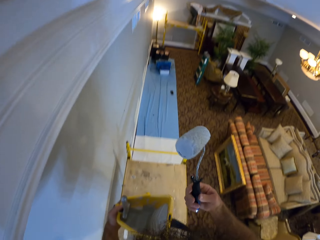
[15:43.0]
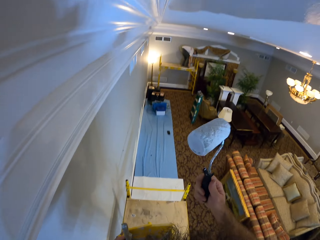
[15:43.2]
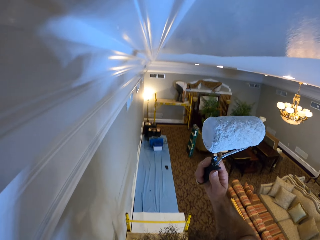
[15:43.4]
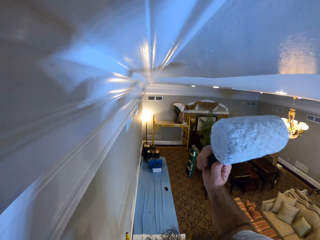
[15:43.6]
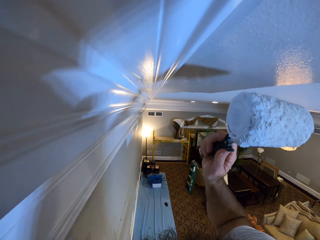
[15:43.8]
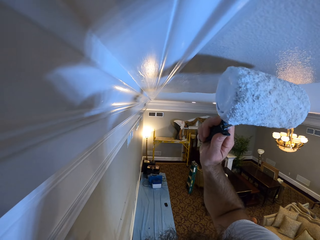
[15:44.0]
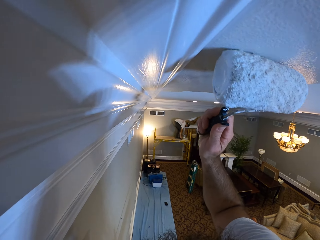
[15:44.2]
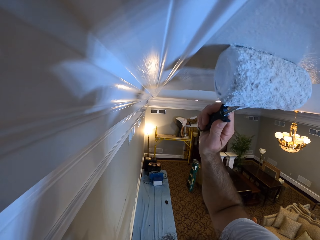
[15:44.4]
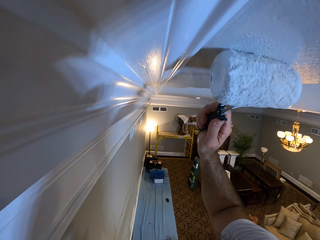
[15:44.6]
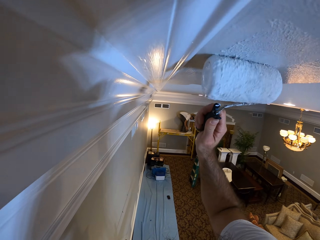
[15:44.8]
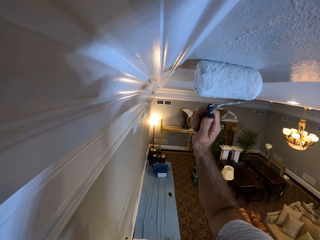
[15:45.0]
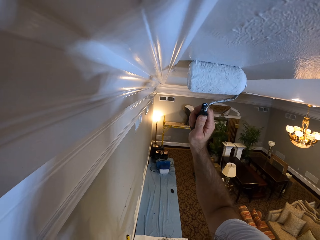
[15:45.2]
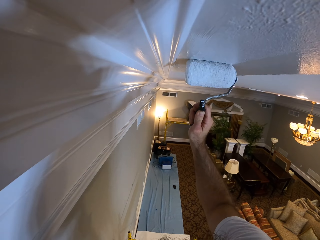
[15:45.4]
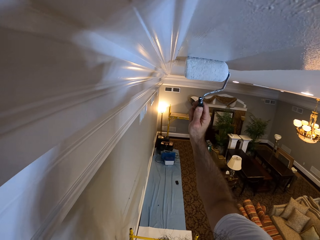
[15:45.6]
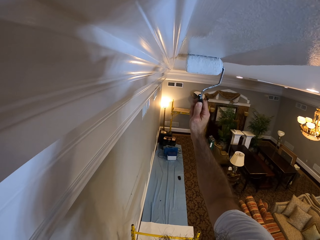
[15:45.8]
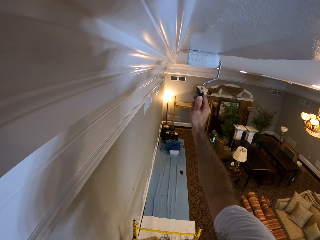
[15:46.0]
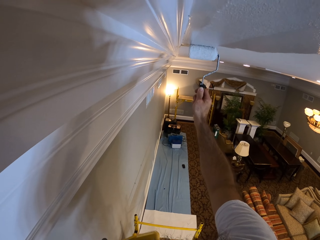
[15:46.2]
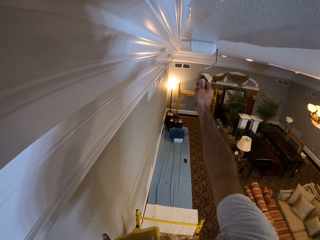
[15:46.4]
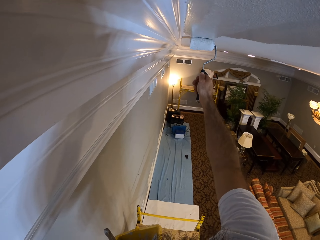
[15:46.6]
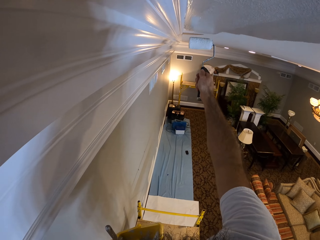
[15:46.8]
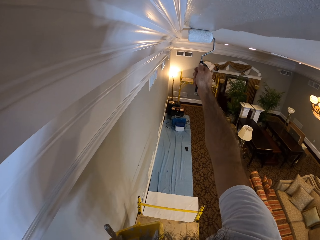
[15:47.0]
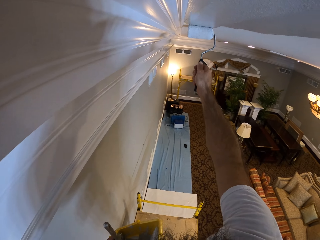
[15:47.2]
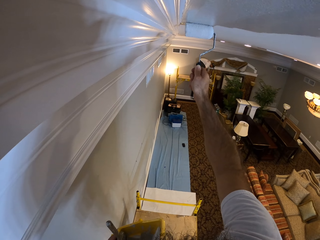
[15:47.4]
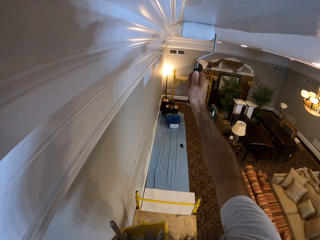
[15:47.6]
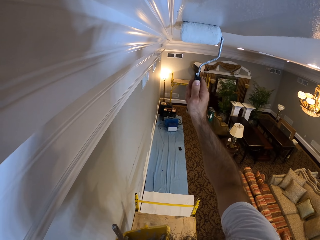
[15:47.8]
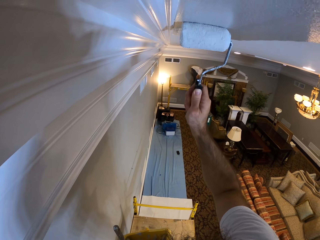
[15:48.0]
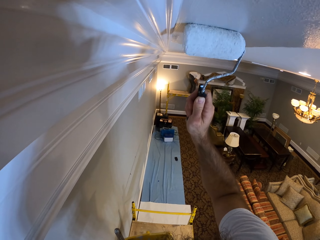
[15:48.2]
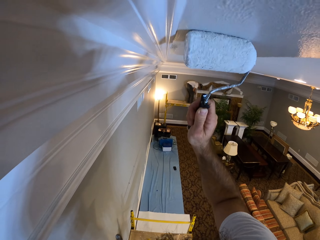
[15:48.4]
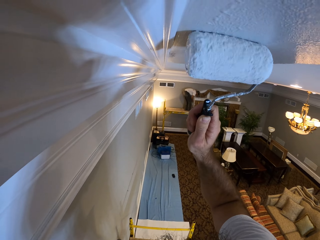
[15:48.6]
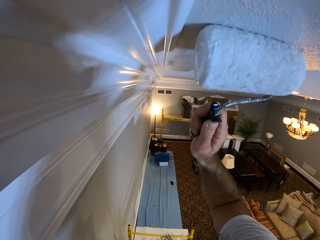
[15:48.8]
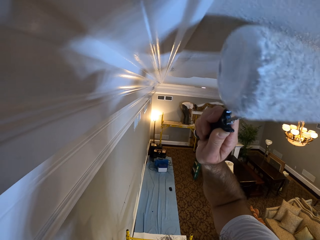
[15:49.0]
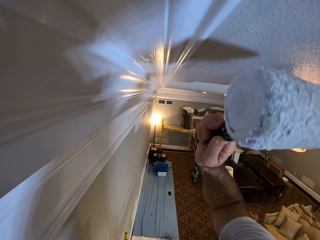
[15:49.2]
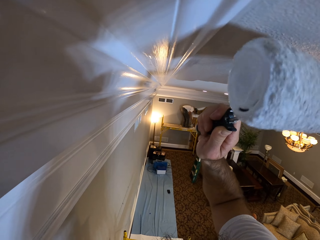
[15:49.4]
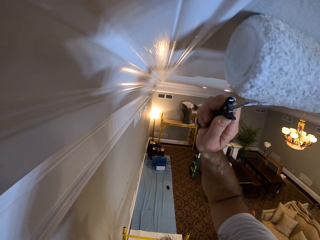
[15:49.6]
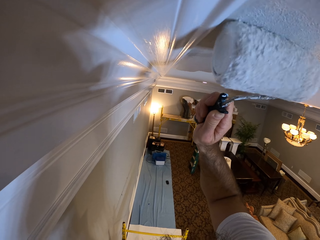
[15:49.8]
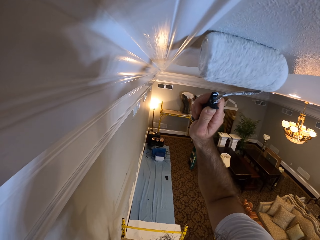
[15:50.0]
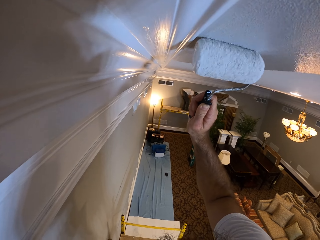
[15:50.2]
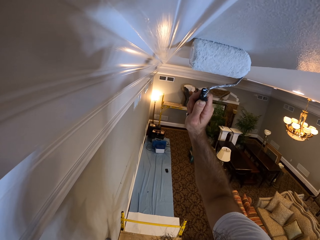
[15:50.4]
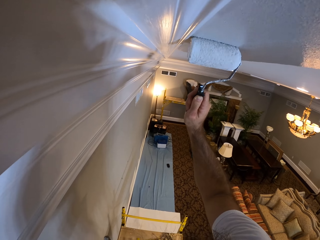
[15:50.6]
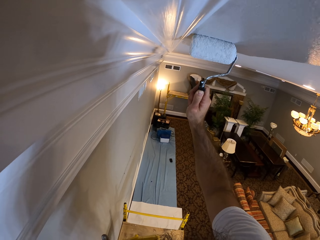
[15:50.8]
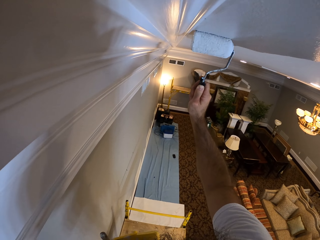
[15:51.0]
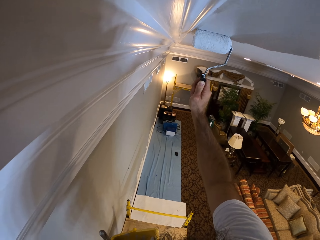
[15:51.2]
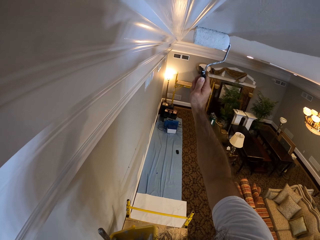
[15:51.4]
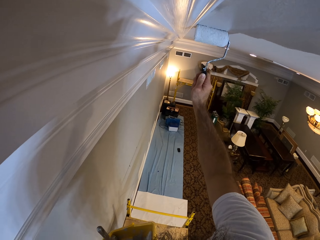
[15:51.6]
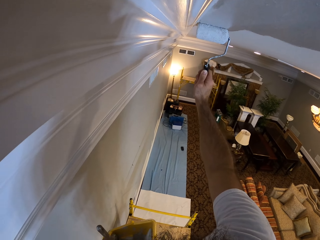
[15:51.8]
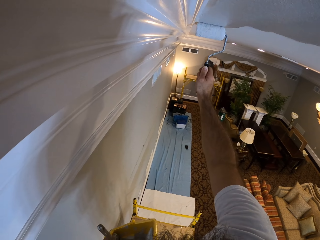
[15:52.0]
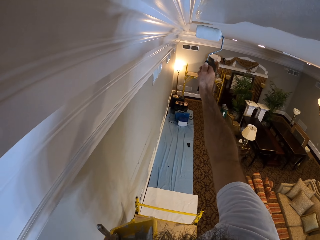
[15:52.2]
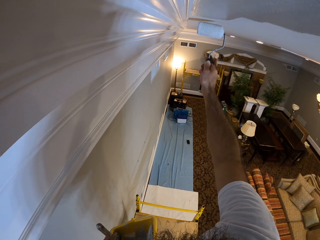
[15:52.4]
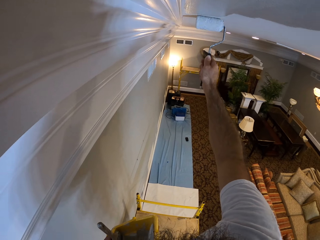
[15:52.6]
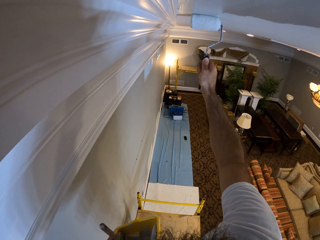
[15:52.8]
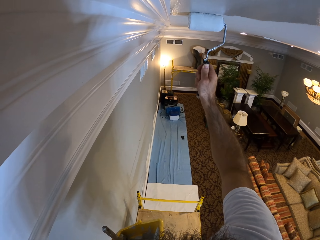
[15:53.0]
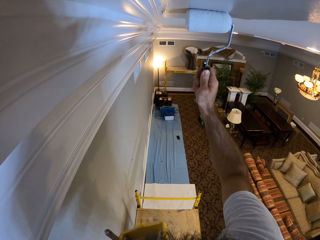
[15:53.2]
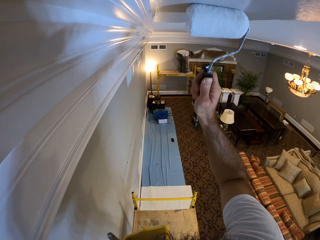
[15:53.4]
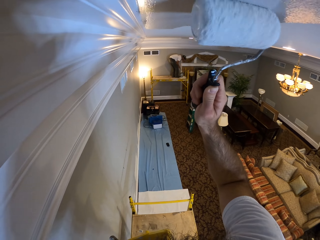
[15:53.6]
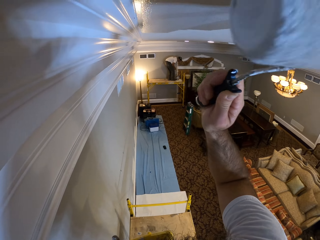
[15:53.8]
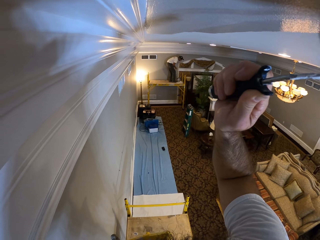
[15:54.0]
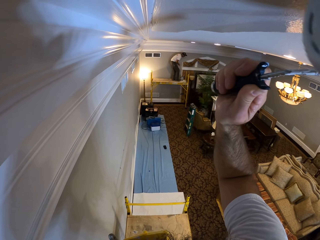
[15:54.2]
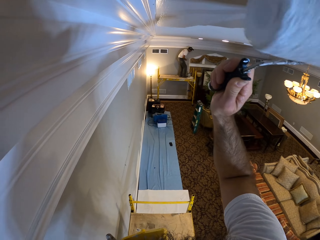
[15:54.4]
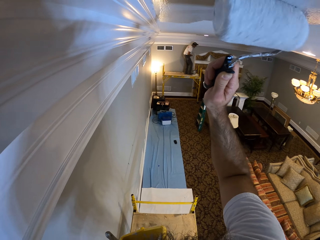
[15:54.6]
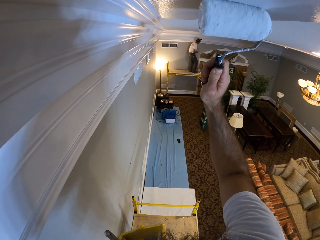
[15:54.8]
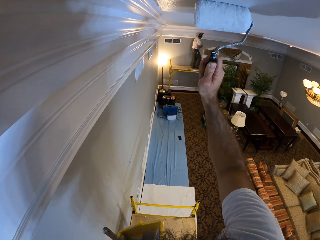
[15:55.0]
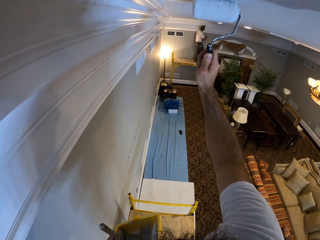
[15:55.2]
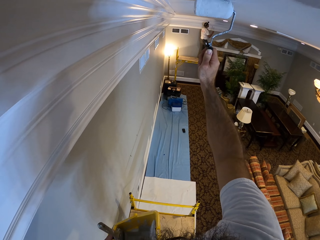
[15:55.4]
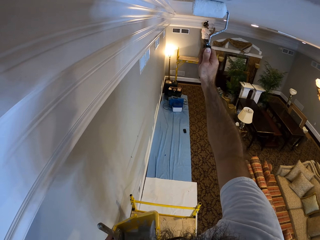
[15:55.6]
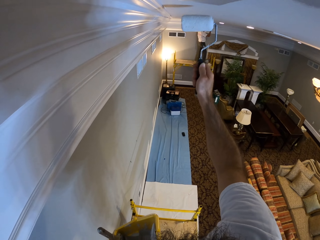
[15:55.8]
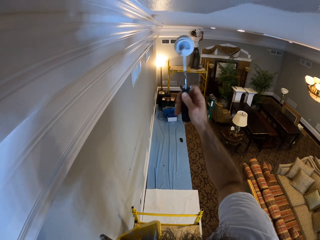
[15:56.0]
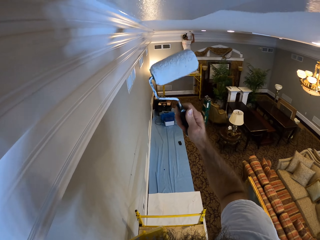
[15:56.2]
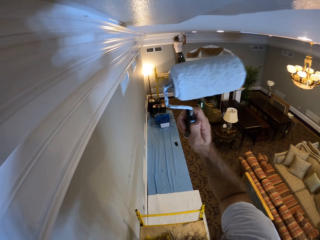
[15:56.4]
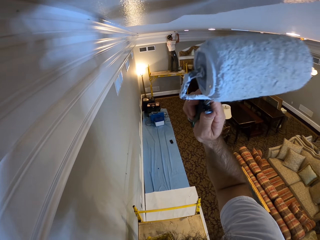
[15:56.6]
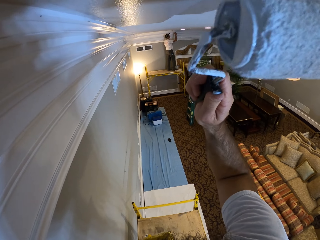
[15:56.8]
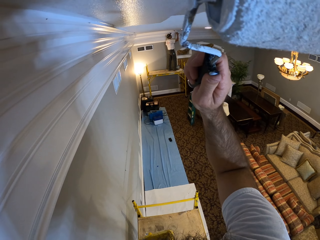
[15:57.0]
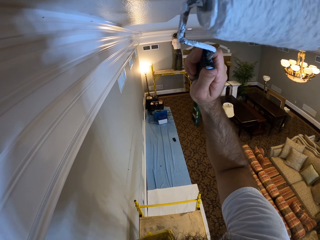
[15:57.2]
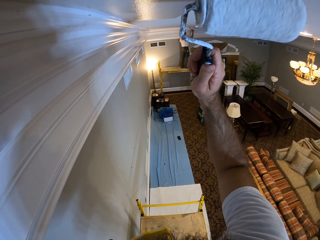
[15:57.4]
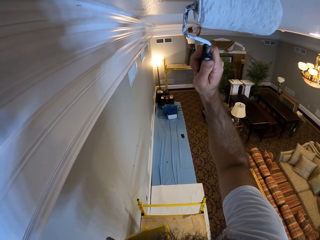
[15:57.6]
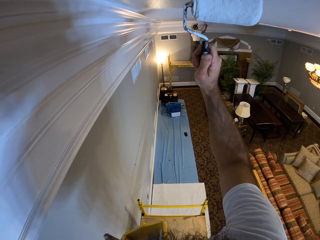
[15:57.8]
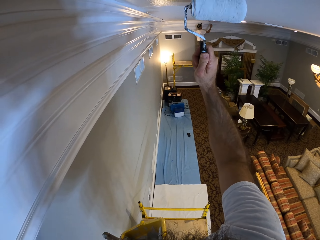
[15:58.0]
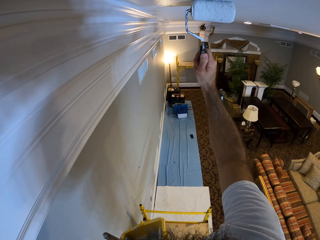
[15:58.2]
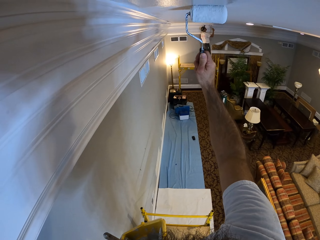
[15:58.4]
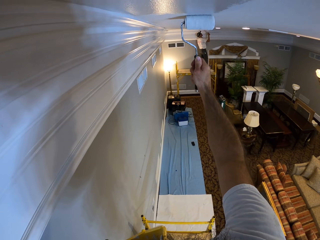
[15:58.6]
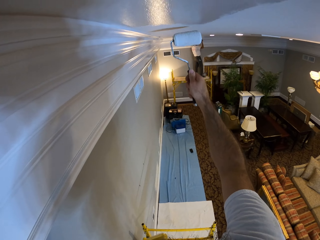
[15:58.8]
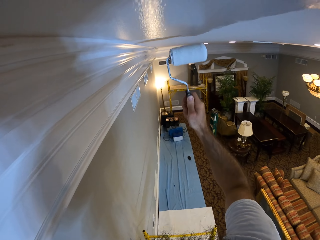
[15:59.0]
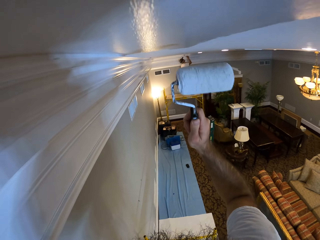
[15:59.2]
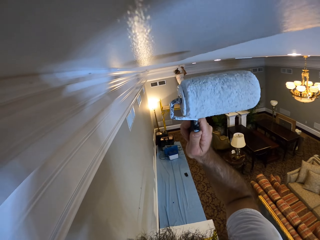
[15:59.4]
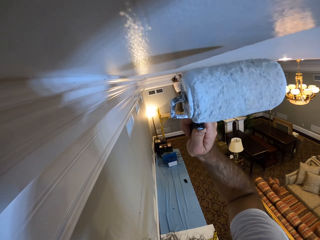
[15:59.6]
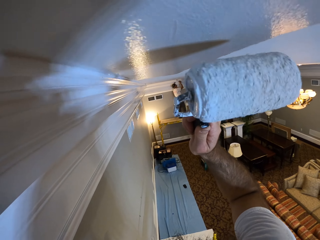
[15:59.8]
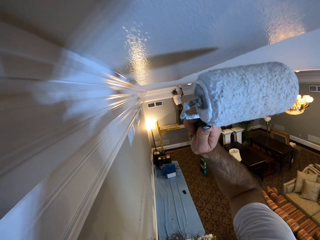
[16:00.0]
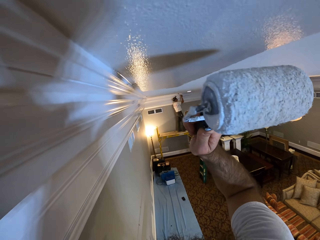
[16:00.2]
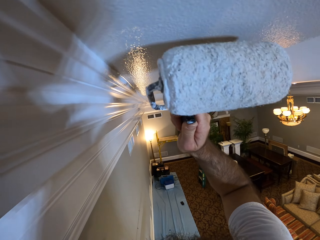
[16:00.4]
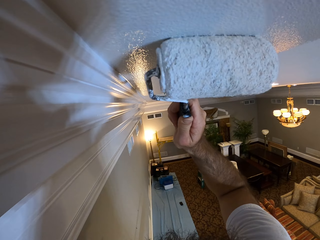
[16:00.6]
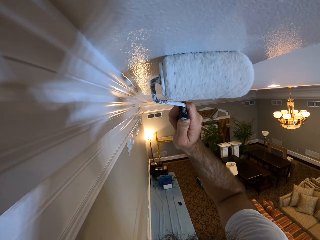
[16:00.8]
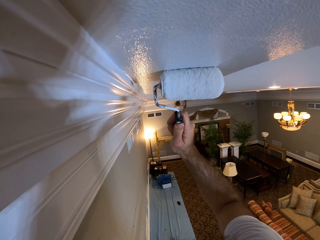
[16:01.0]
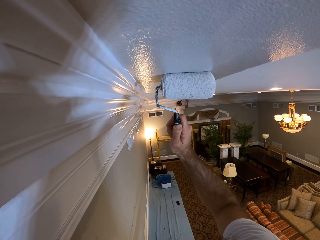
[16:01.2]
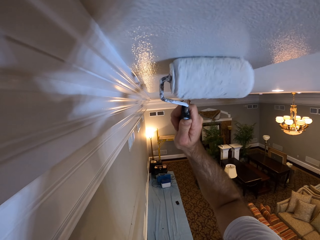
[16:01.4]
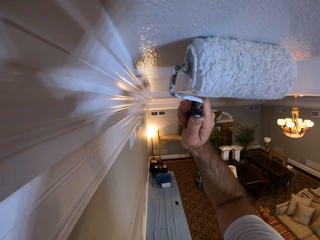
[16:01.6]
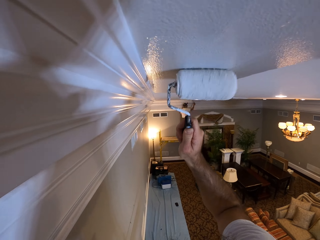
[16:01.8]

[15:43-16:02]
The camera wearer paints the ceiling with the paint roller in his right hand. A man paints the ceiling with the paint roller in his right hand.

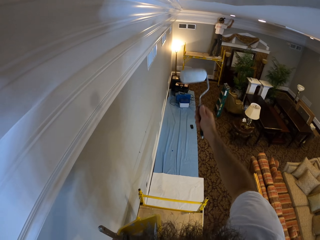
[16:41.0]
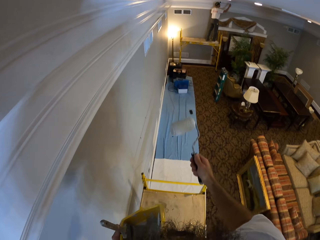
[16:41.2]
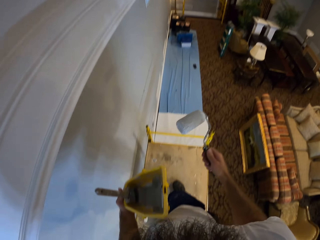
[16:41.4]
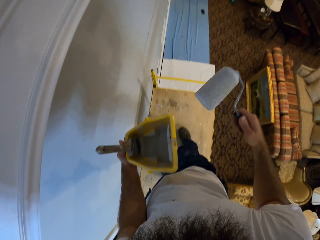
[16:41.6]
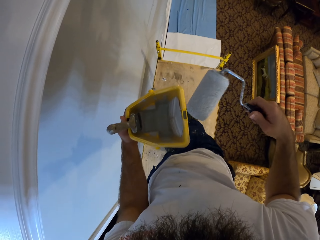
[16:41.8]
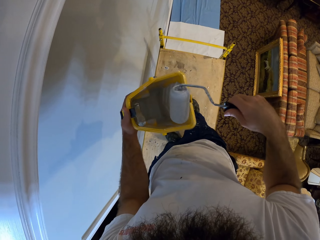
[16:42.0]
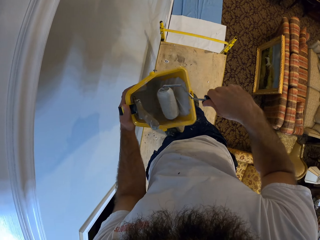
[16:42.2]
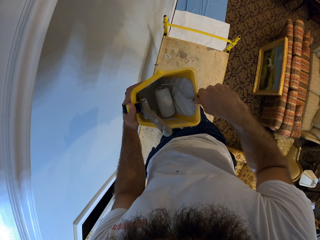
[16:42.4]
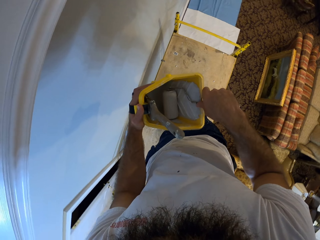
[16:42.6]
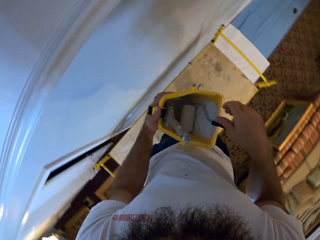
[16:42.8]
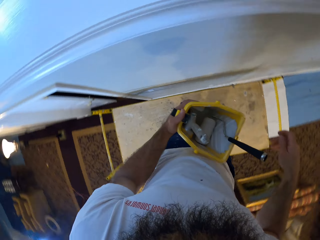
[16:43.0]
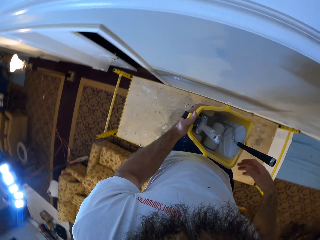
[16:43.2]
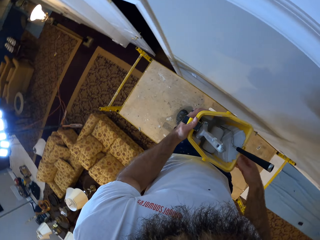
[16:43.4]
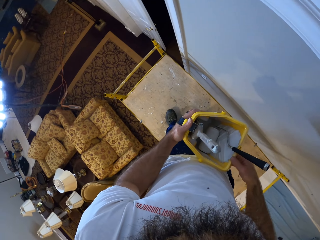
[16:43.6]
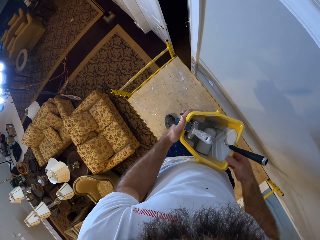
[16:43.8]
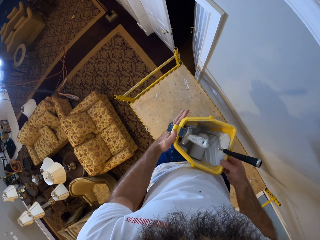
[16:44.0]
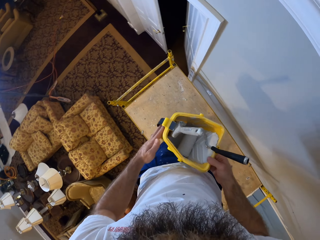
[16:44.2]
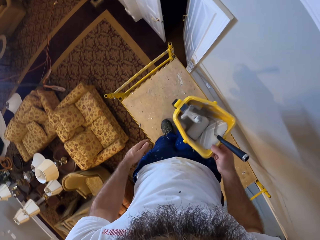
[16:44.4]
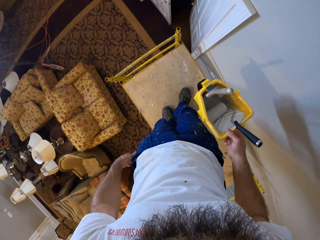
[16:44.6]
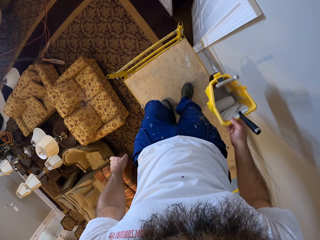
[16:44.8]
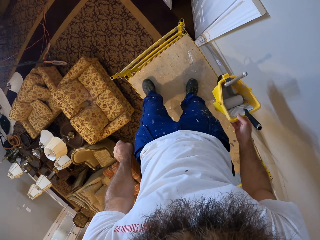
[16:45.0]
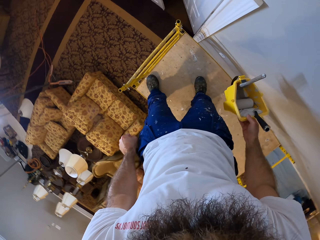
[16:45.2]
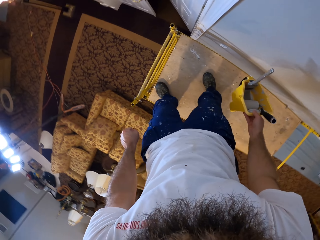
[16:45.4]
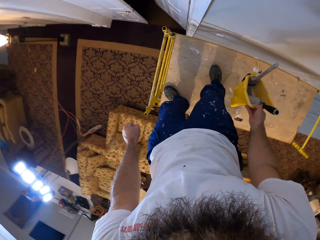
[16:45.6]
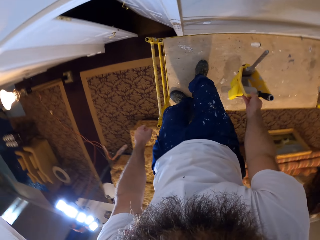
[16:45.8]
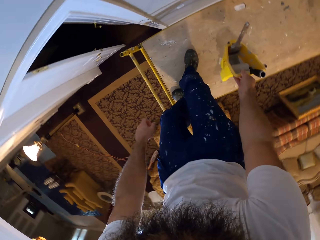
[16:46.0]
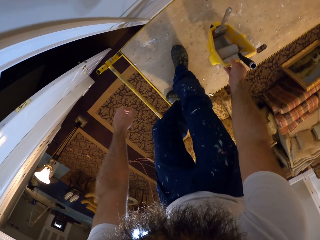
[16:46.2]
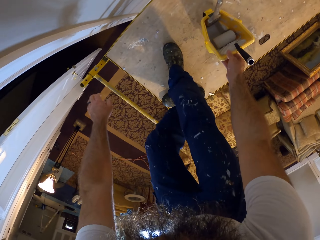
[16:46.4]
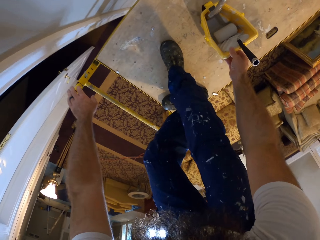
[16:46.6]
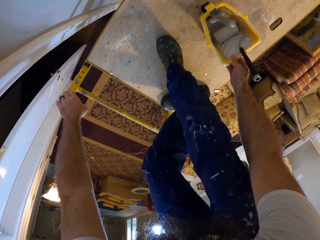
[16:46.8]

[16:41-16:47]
The camera wearer hooks the paint roller into the paint bucket with his right hand. He places his right hand on the paint bucket. He removes his left hand from the handle of the paint bucket. He places the paint bucket on a scaffold with his right hand.
